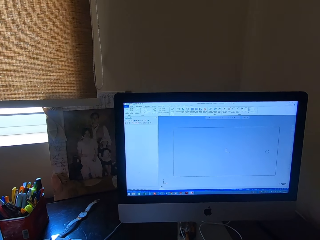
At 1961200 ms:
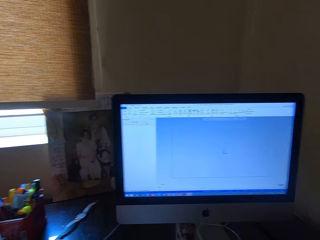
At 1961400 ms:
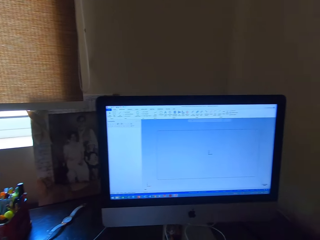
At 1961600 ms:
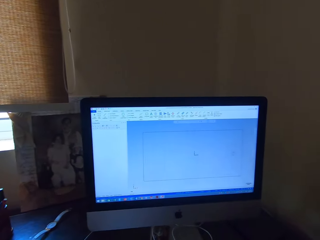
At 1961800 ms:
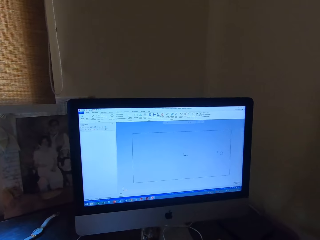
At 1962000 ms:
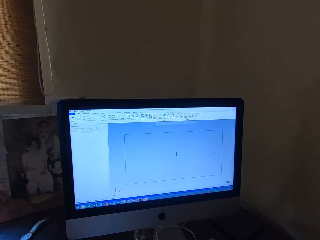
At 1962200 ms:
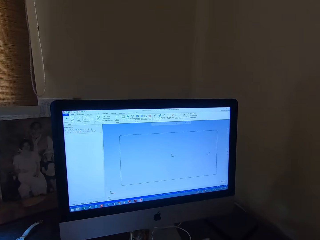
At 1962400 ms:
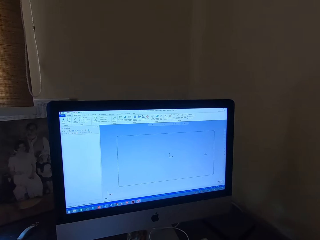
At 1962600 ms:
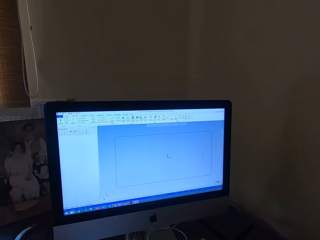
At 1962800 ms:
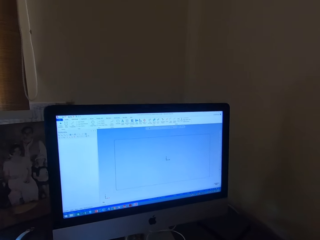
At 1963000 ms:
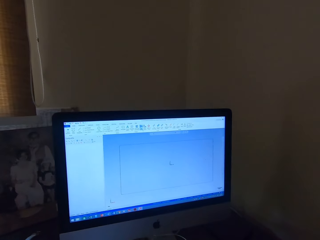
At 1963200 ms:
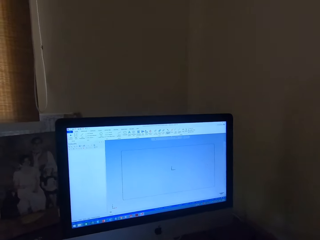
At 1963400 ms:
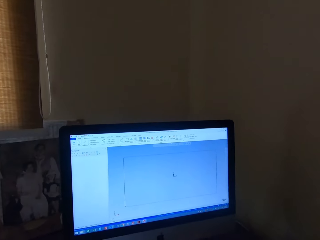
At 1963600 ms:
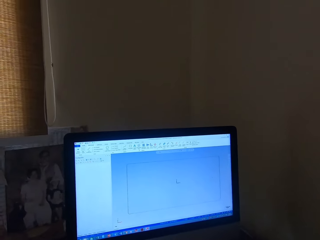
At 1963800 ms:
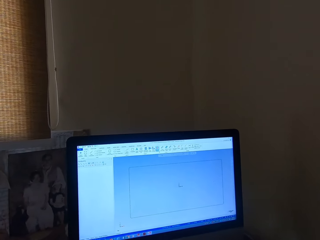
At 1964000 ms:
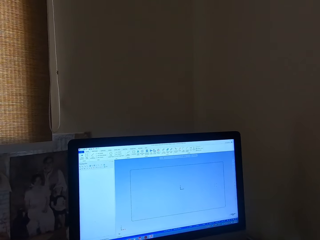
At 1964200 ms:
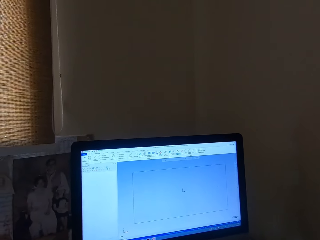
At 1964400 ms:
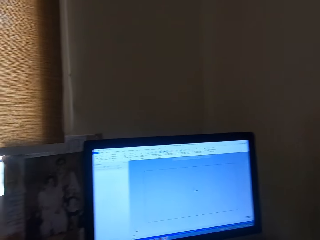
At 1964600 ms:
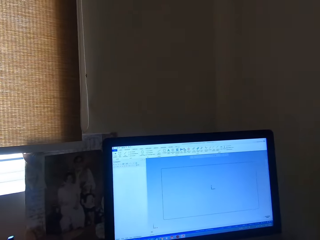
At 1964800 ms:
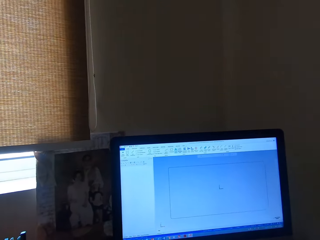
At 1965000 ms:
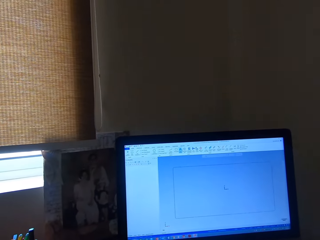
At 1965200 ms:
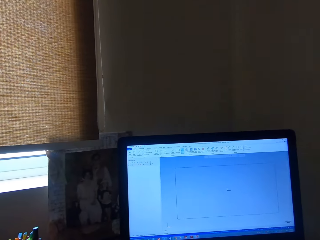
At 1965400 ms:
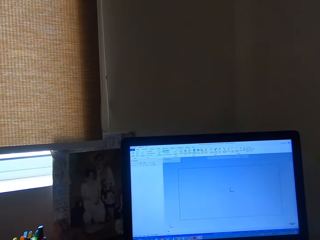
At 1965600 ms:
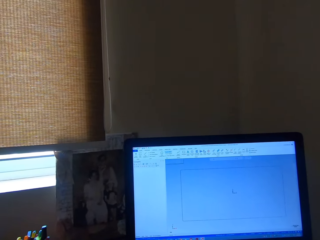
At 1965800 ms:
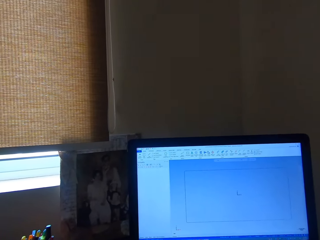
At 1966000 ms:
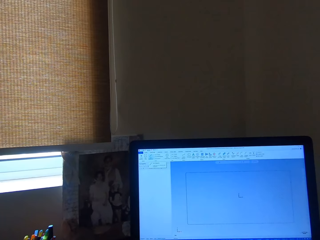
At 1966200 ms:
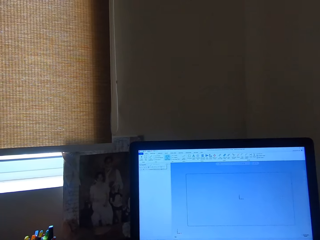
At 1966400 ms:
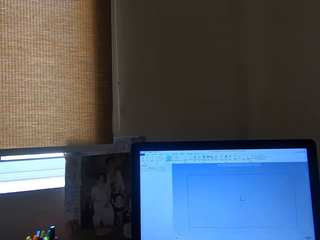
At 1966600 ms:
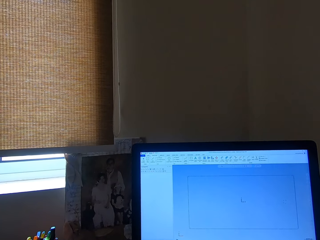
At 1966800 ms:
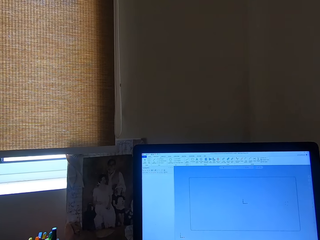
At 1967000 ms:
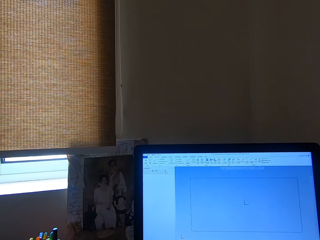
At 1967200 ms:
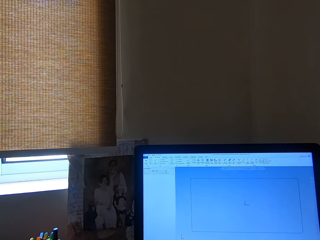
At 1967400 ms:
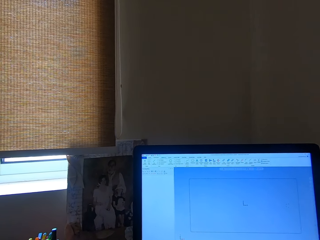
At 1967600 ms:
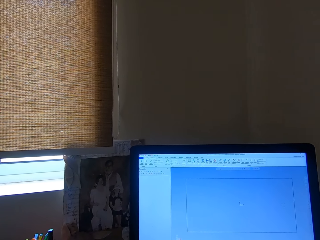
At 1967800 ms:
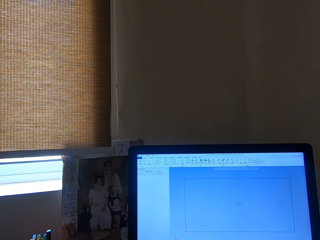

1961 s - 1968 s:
The camera wearer operates a computer with a mouse with his right hand.

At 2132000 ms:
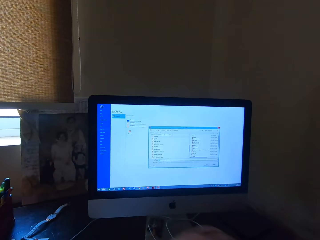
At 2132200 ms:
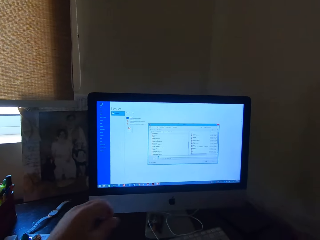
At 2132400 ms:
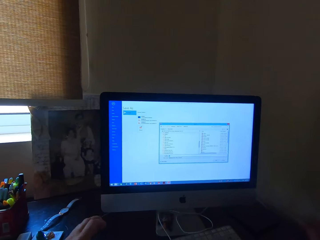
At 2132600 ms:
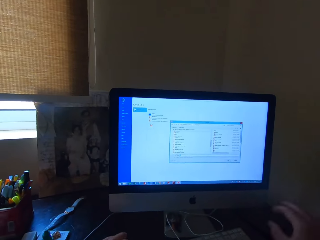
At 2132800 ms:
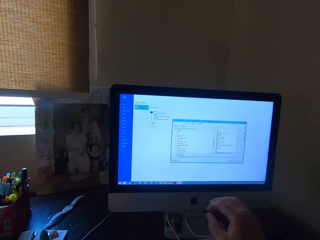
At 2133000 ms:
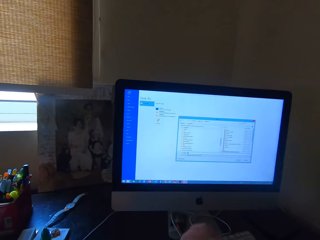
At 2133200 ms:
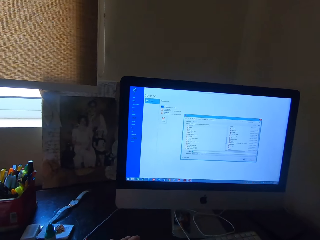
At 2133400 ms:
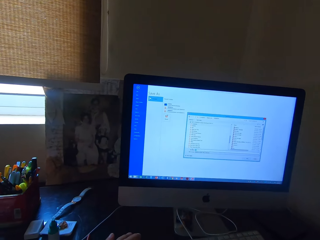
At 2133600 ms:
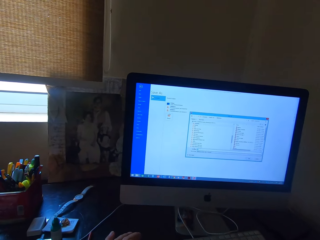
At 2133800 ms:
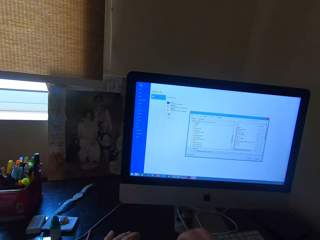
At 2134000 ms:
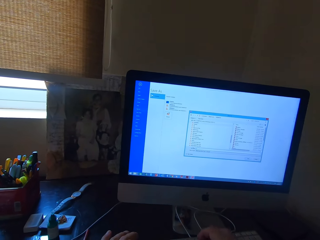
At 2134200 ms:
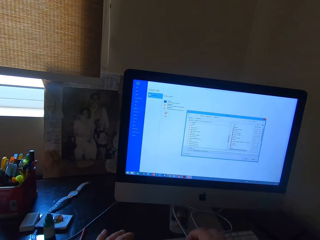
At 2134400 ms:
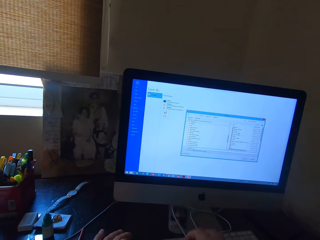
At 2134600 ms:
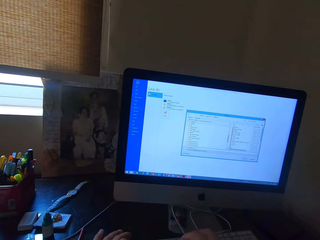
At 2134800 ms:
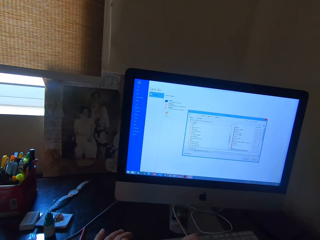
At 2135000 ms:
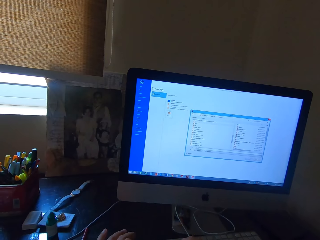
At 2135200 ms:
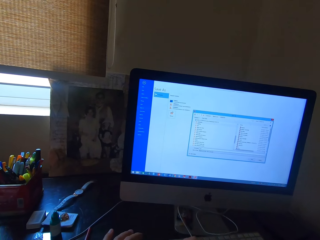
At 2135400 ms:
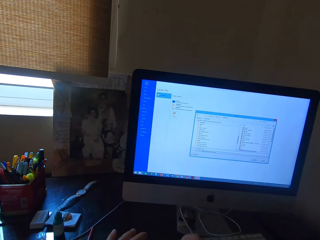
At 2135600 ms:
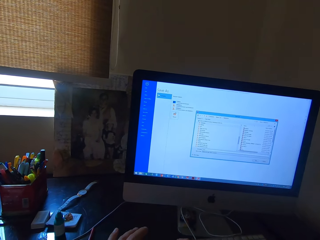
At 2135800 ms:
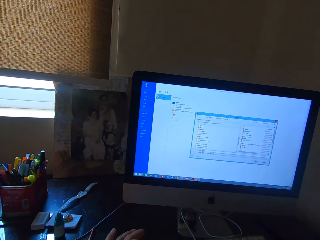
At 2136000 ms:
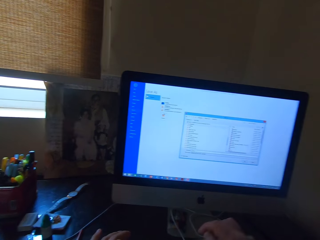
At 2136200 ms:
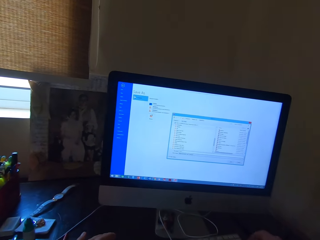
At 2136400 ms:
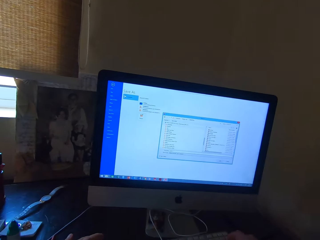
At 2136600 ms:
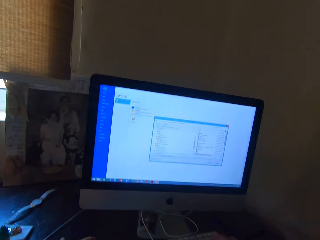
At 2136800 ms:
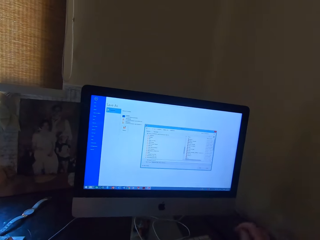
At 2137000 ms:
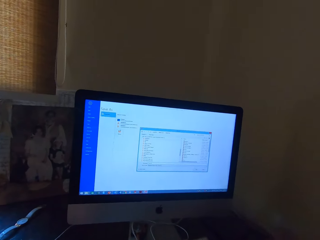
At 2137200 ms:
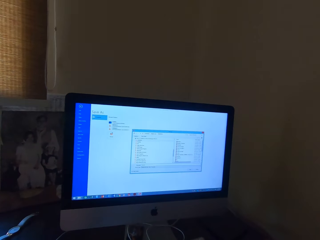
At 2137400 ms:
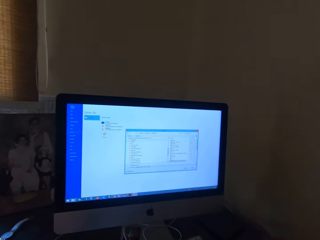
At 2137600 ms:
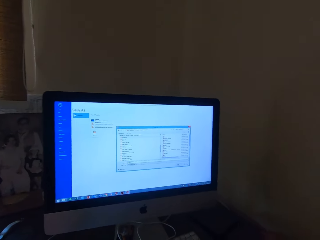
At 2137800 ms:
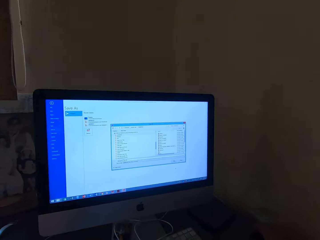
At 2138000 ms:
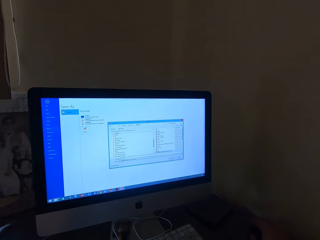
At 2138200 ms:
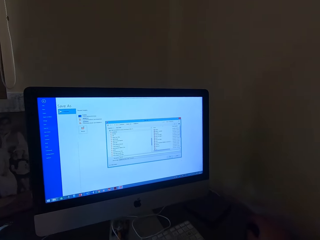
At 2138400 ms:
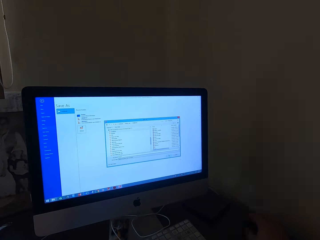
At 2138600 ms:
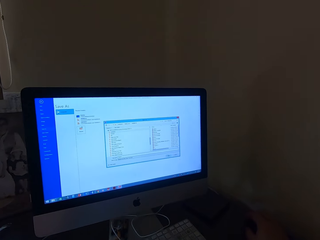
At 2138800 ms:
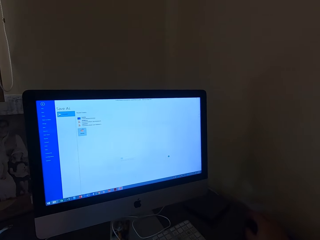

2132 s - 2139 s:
The camera wearer operates a computer with a mouse with his right hand.

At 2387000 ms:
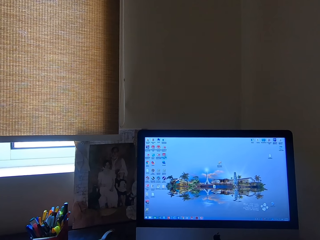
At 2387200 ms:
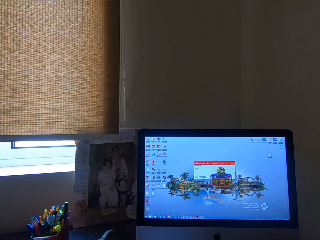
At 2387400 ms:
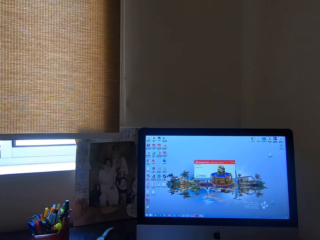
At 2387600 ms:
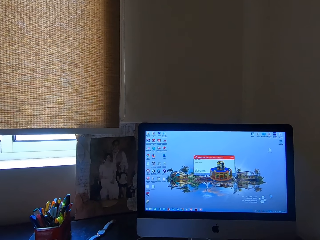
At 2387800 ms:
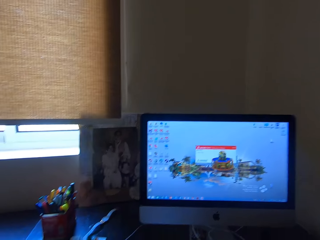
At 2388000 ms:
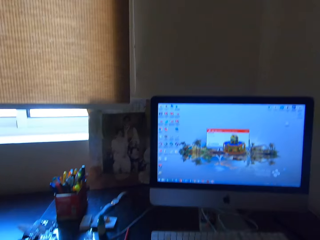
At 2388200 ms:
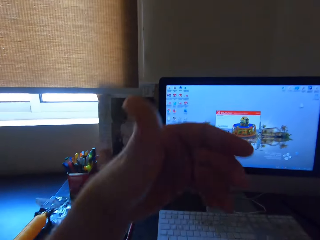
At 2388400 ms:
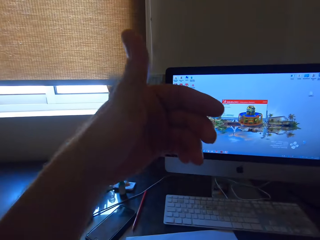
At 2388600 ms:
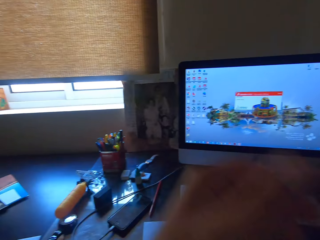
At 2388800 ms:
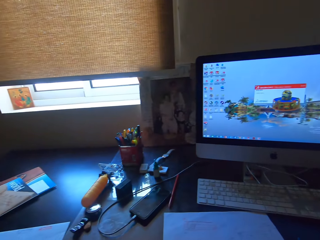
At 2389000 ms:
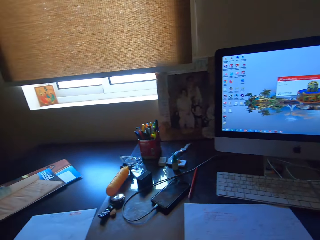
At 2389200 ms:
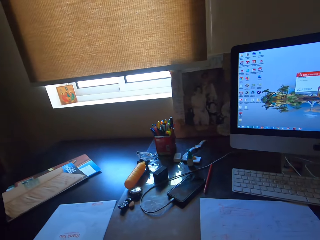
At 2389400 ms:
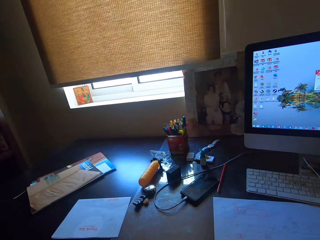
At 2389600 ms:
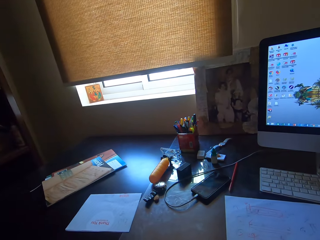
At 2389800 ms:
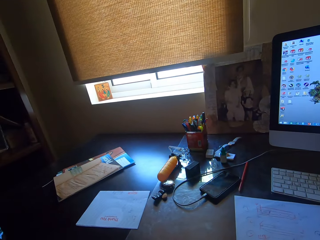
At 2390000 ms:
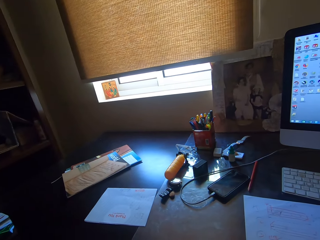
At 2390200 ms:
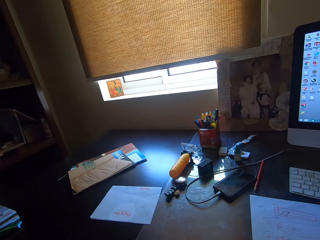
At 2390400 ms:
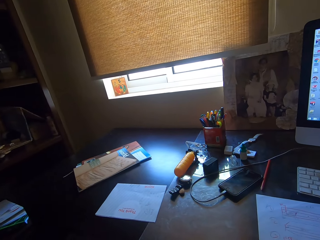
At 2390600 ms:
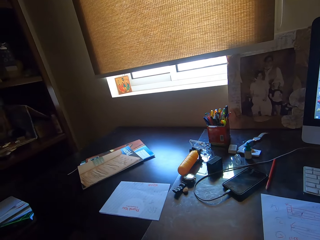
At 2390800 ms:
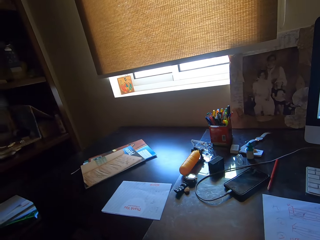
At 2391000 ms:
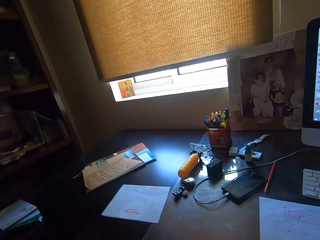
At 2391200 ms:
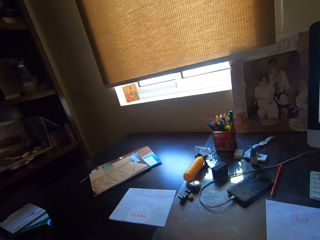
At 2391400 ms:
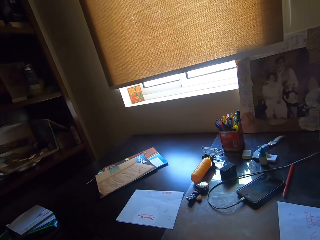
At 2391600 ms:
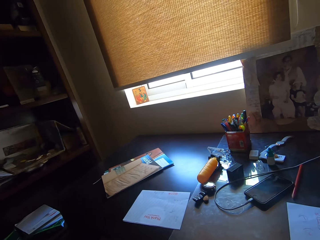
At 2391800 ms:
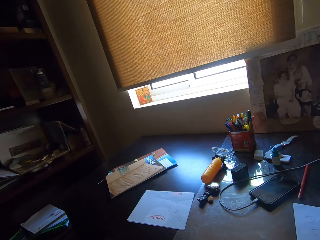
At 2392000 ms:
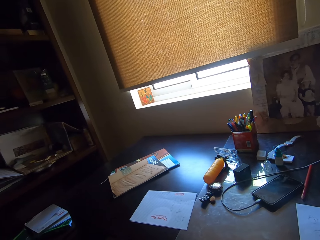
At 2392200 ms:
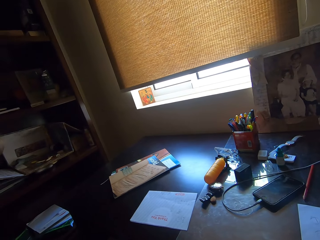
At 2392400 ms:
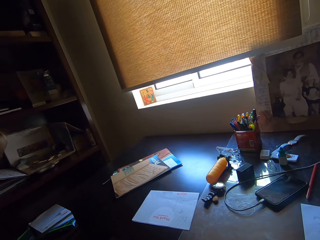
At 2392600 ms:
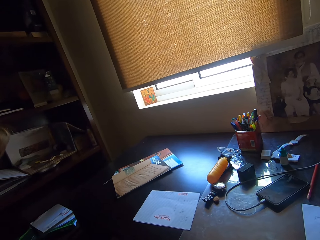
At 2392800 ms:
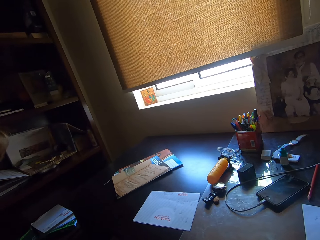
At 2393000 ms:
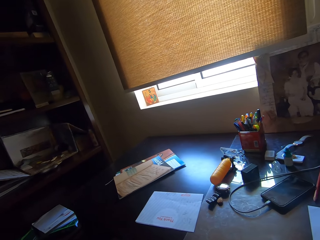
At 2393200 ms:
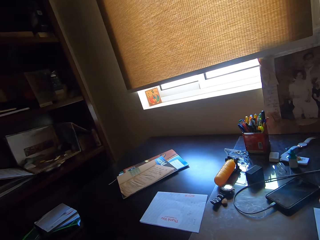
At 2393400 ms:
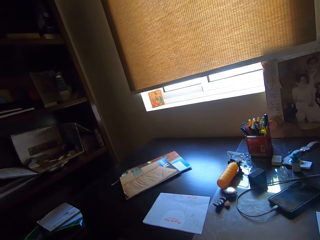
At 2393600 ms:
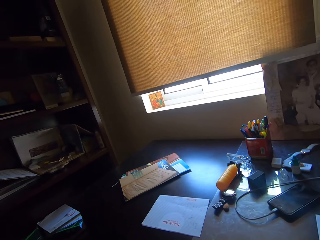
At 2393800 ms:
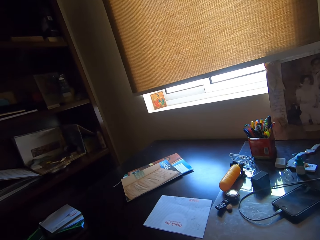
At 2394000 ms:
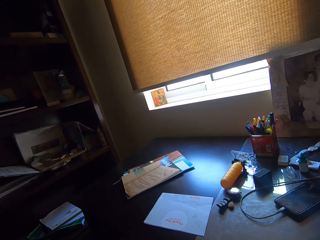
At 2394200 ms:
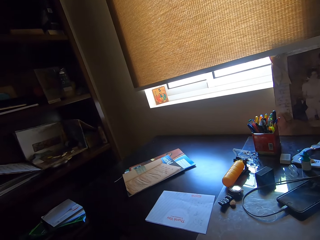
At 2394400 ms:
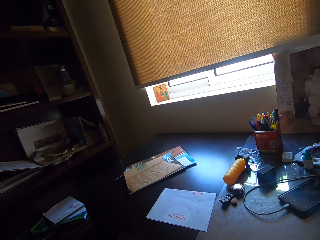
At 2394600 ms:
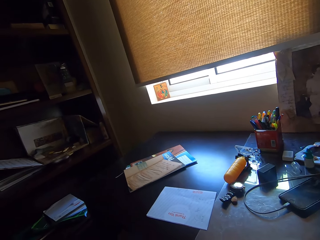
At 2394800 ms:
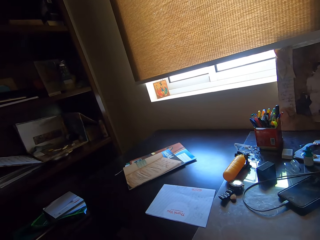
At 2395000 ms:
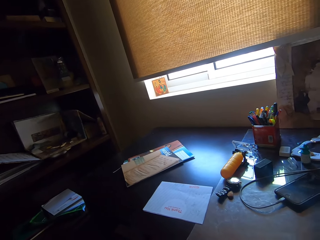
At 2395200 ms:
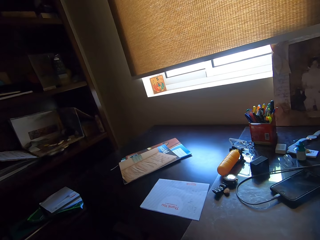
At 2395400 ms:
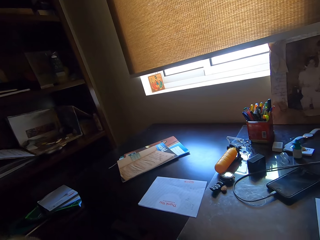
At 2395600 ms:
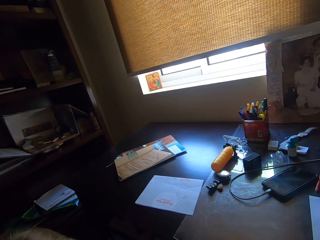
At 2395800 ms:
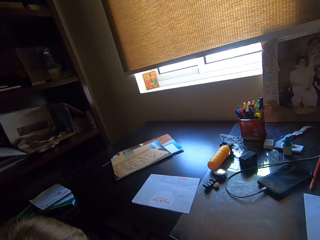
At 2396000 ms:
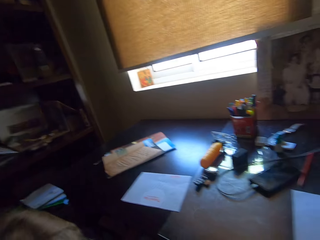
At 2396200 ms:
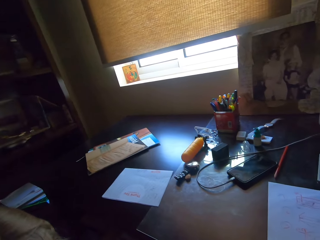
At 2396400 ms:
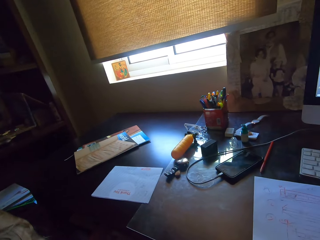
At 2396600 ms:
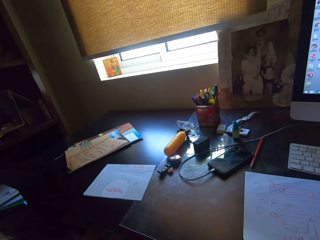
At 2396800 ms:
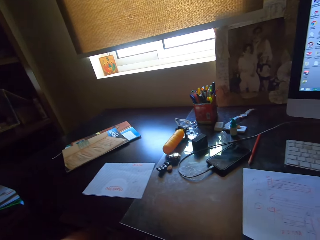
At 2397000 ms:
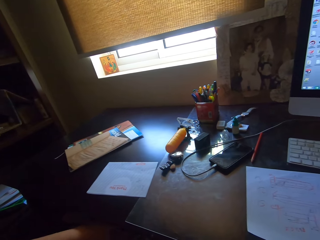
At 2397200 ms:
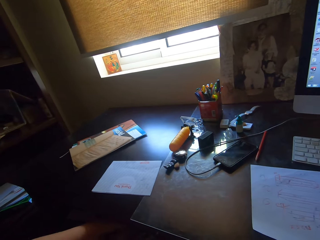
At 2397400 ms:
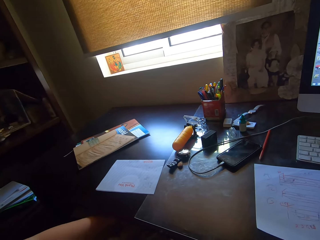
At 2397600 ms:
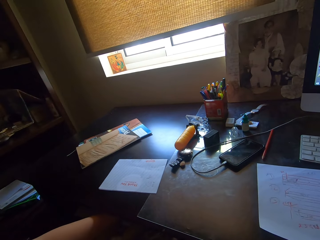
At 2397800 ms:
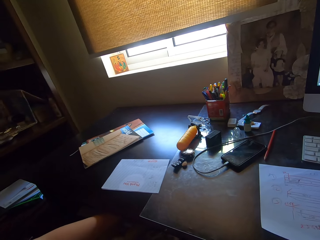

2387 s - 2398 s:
The camera wearer lifts up his left hand. He looks around. He interacts with a lady.
